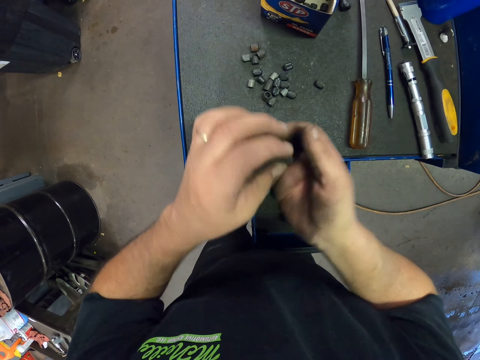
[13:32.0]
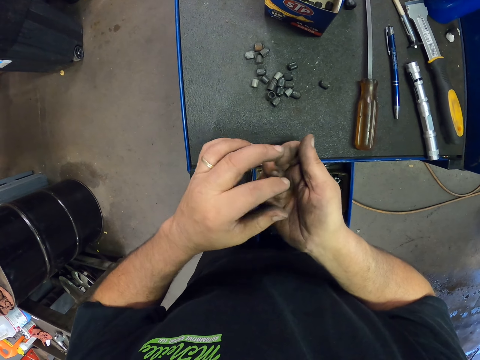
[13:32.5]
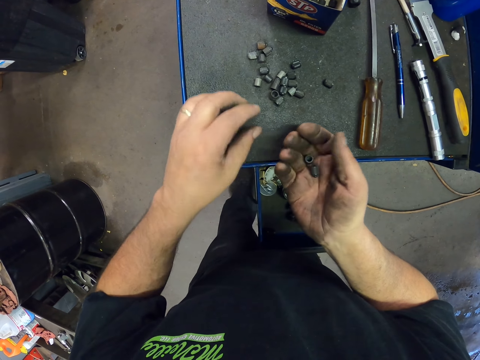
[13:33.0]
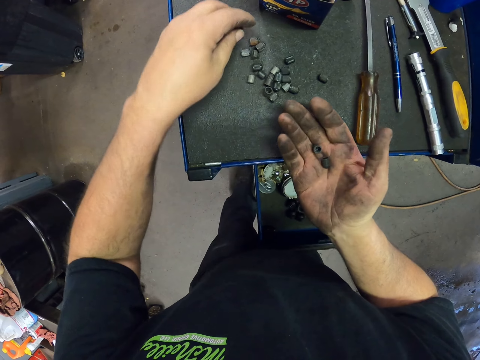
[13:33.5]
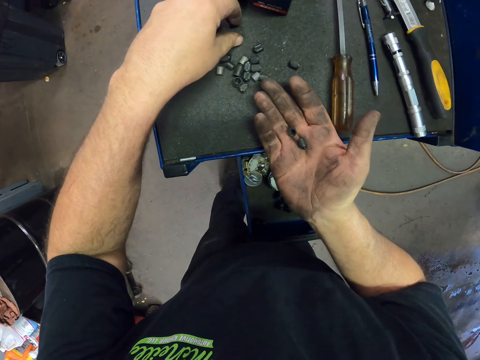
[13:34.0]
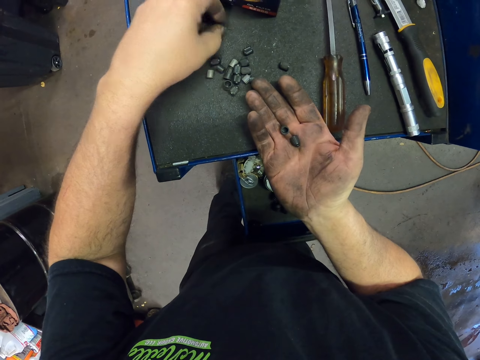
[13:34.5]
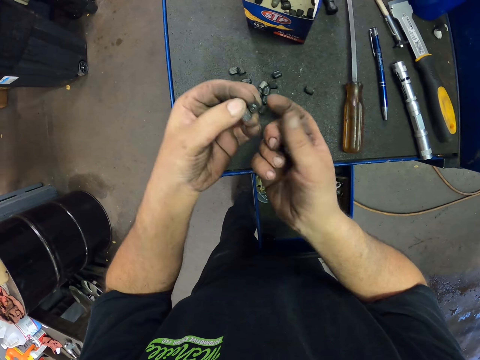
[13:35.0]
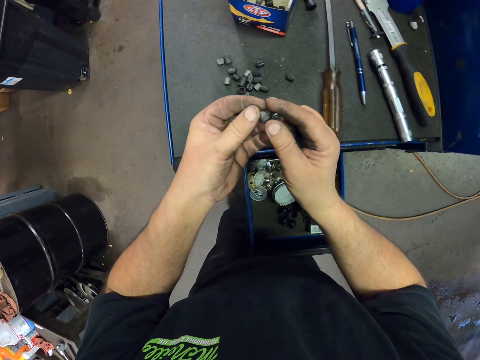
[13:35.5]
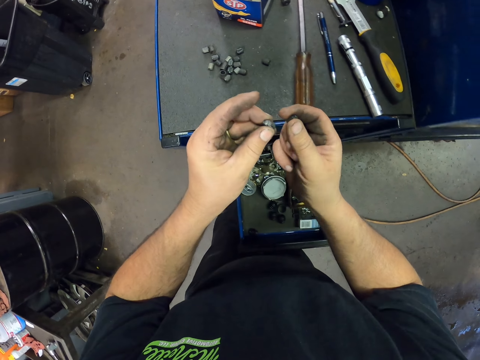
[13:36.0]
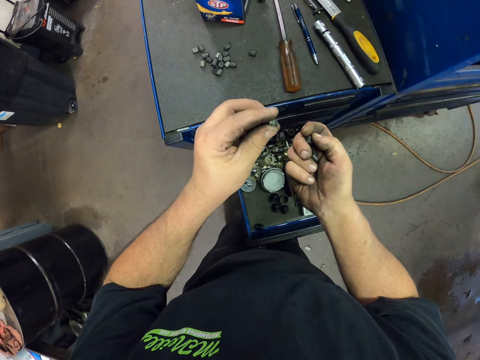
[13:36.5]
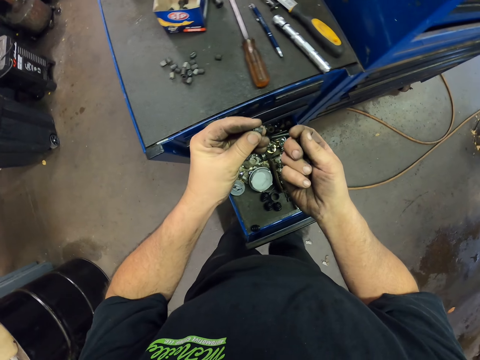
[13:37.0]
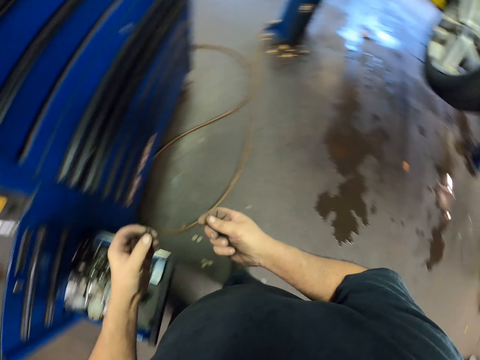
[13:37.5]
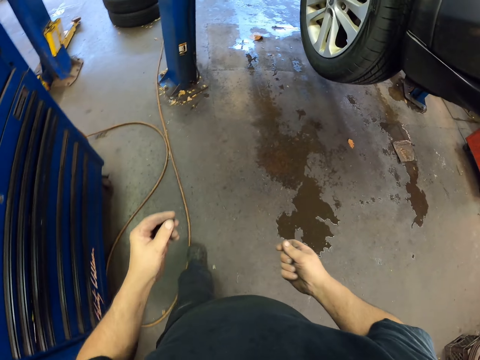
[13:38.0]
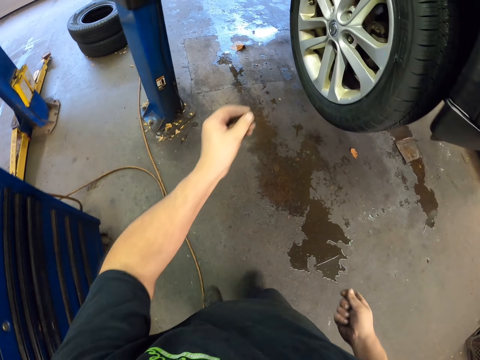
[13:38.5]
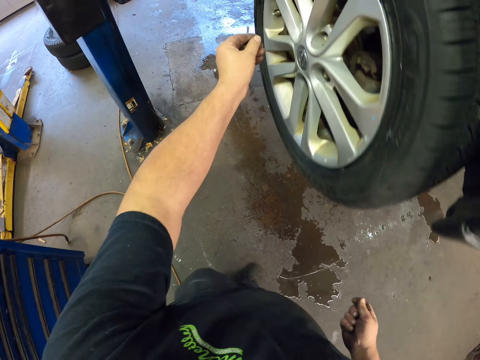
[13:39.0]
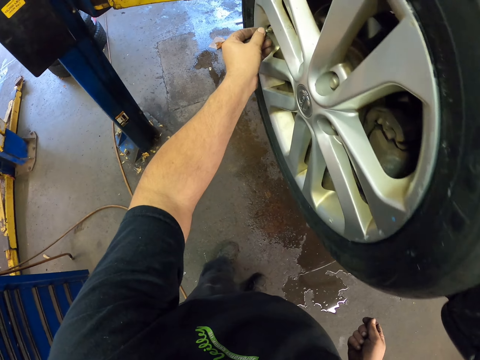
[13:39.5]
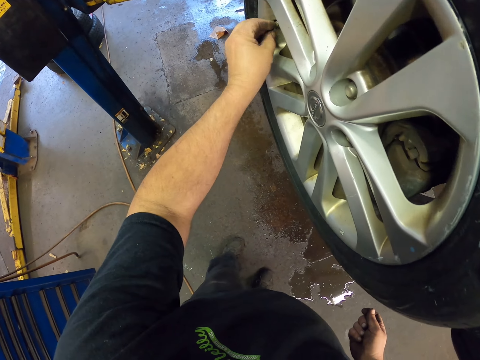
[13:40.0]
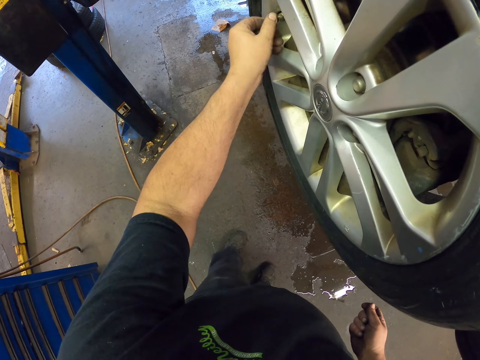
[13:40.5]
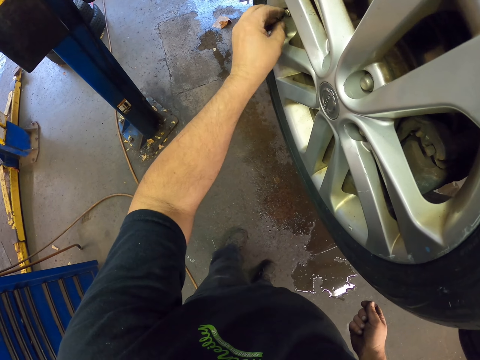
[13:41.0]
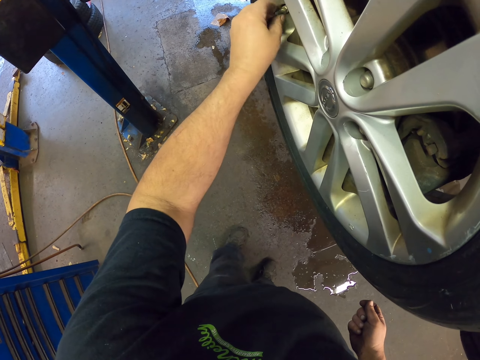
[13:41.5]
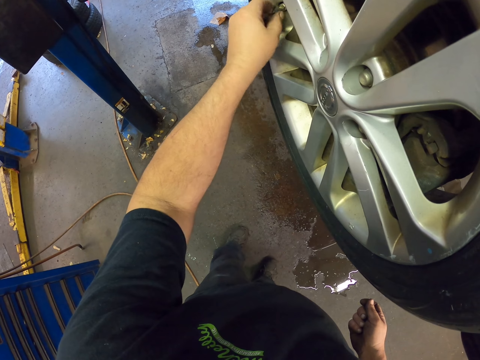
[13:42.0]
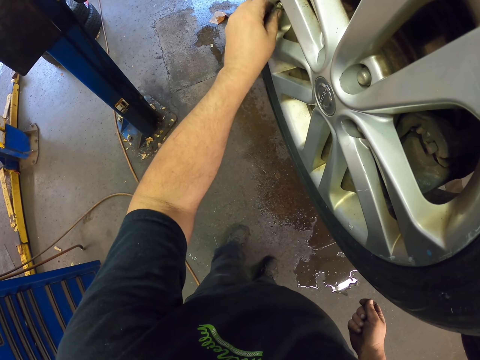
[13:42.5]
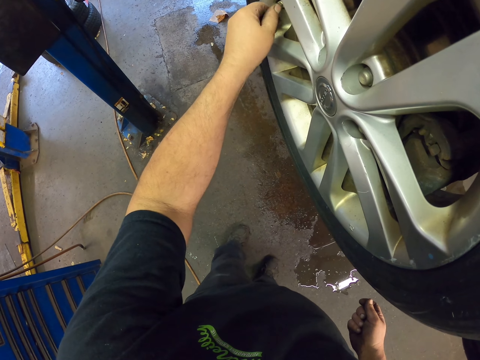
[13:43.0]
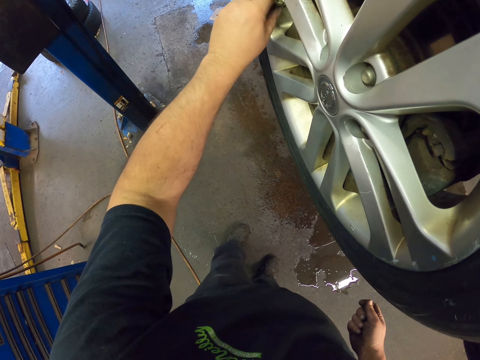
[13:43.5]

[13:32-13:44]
The camera wearer walks towards a tyre. They seal the pressure tube. They place a nut on the metal valve stem.

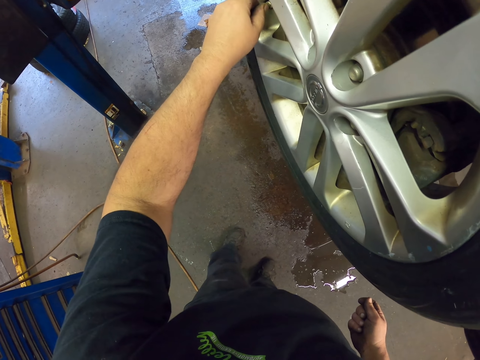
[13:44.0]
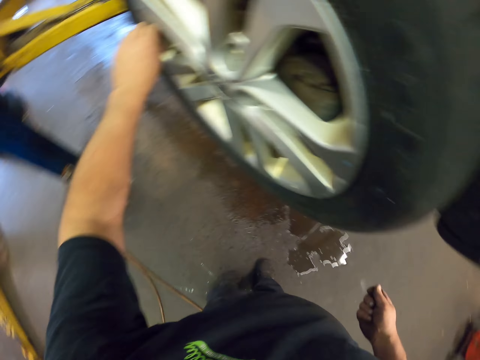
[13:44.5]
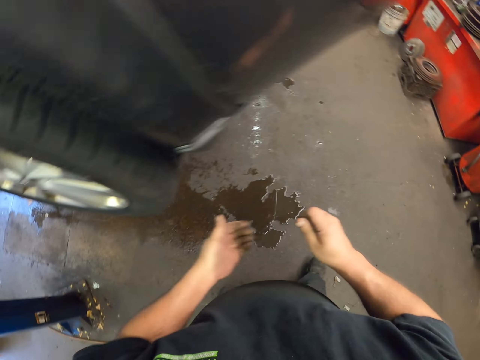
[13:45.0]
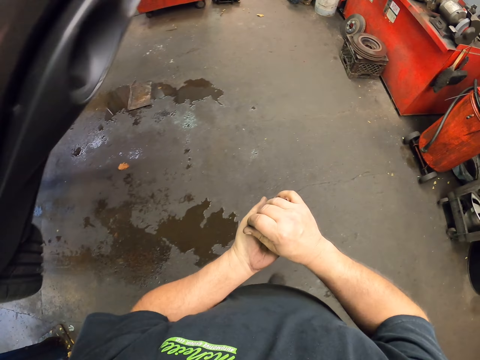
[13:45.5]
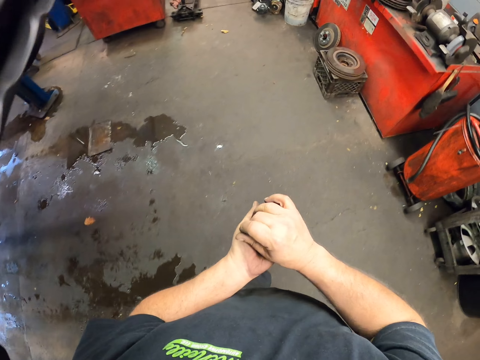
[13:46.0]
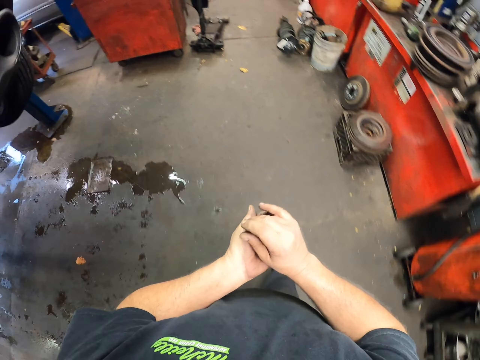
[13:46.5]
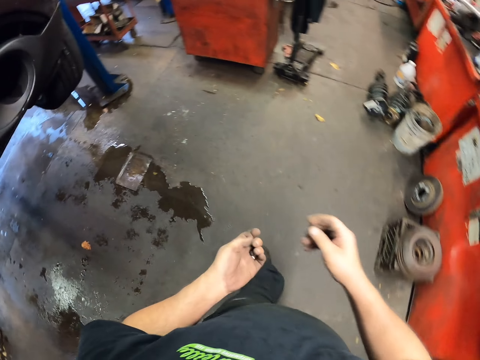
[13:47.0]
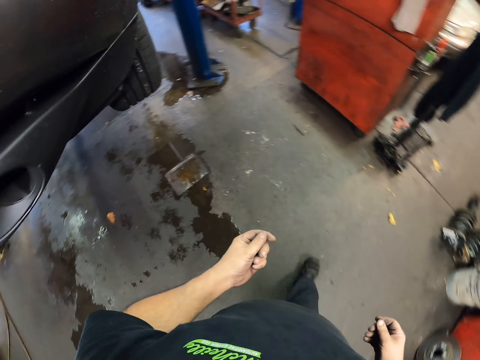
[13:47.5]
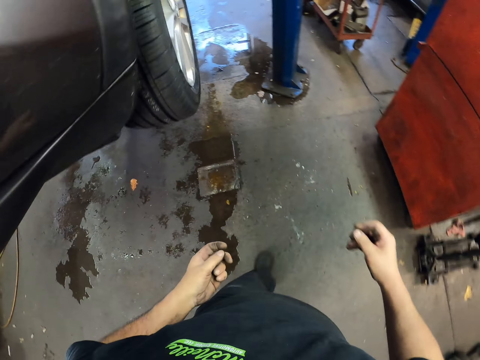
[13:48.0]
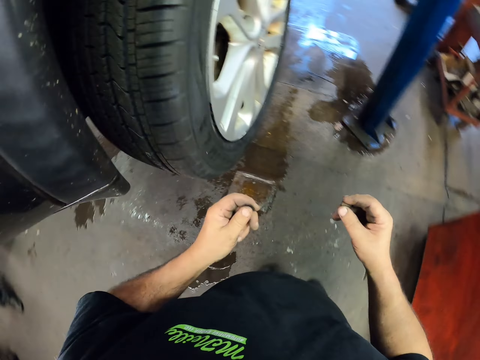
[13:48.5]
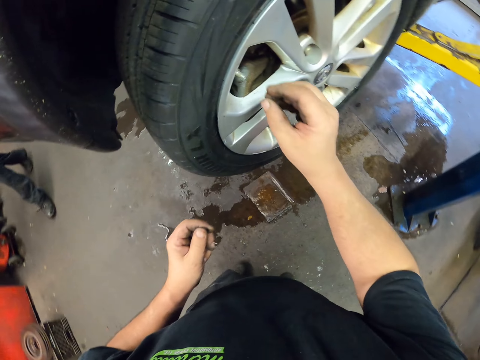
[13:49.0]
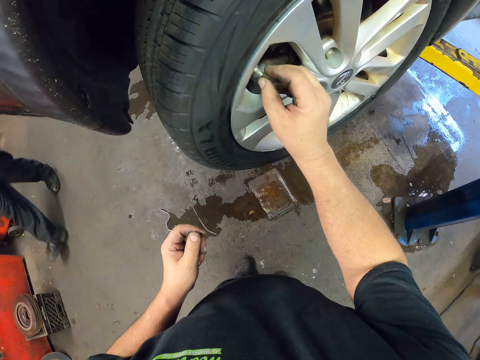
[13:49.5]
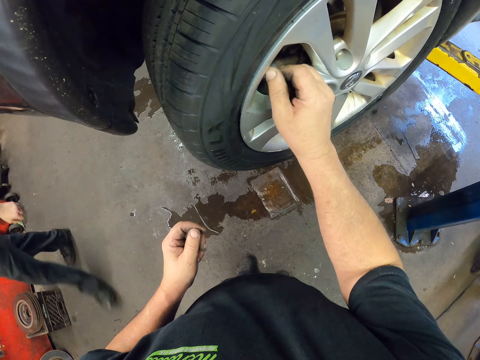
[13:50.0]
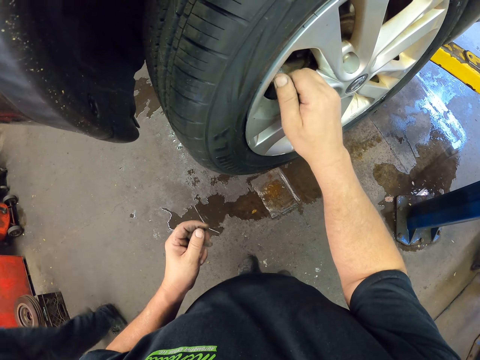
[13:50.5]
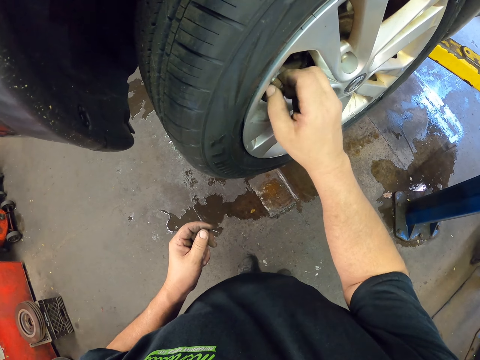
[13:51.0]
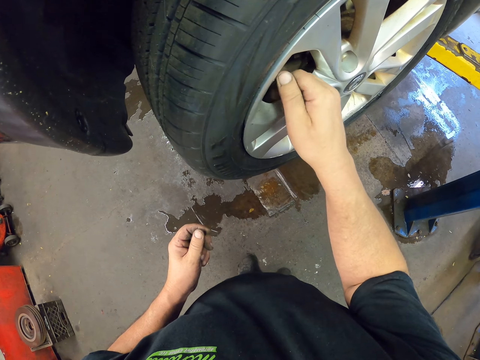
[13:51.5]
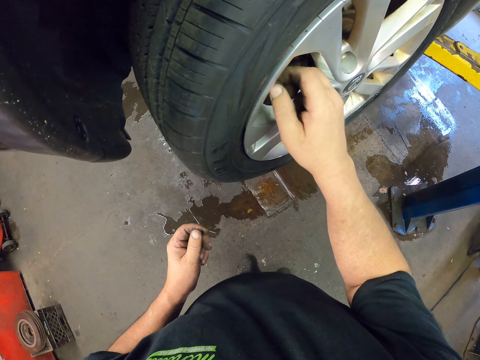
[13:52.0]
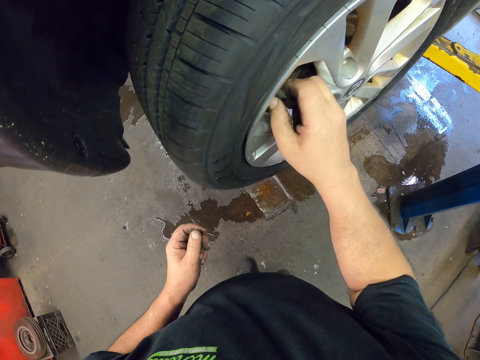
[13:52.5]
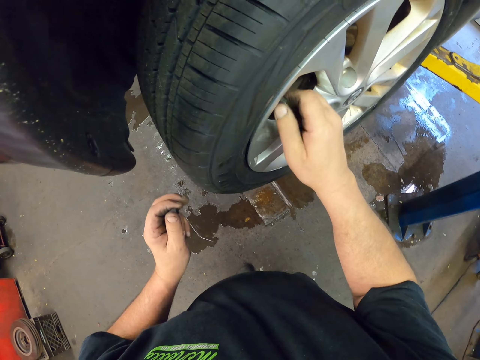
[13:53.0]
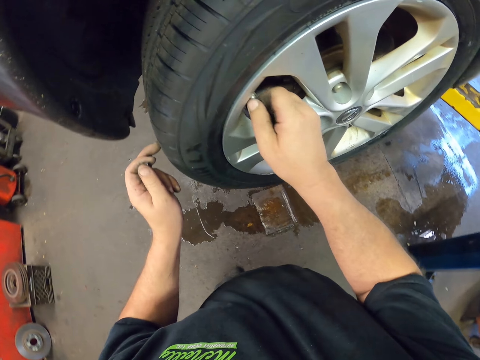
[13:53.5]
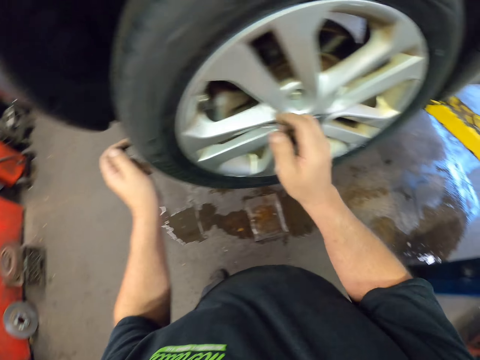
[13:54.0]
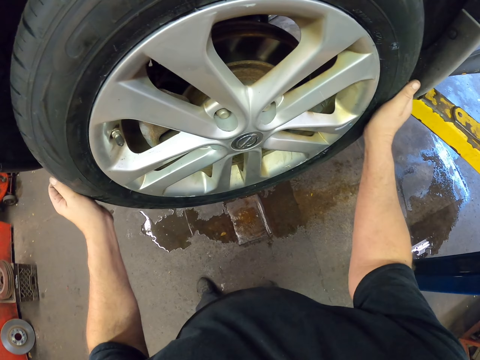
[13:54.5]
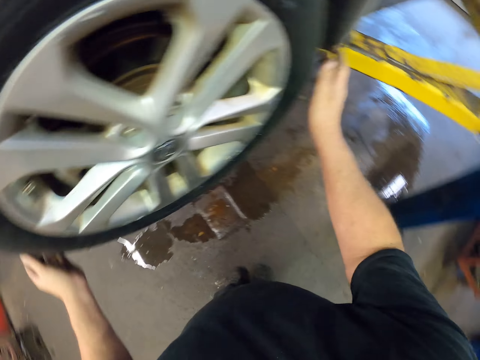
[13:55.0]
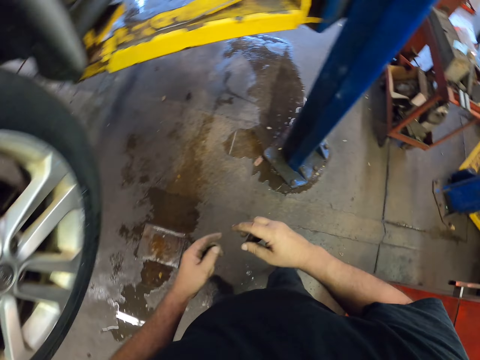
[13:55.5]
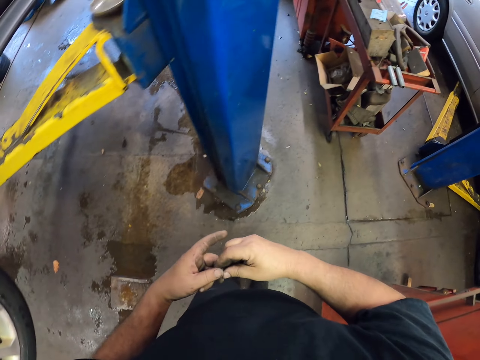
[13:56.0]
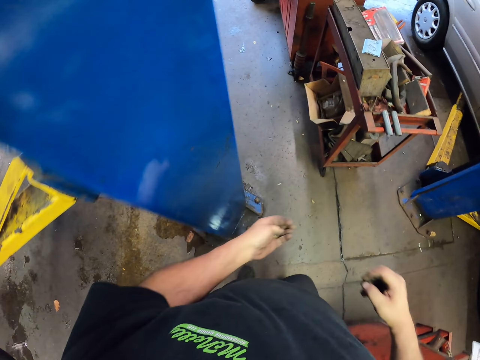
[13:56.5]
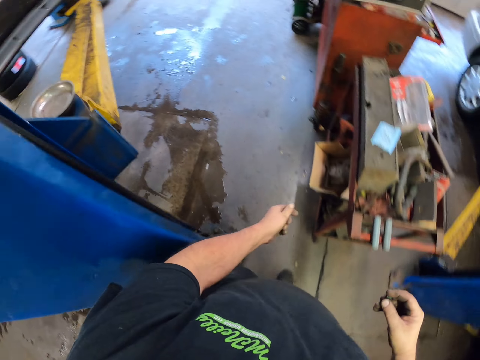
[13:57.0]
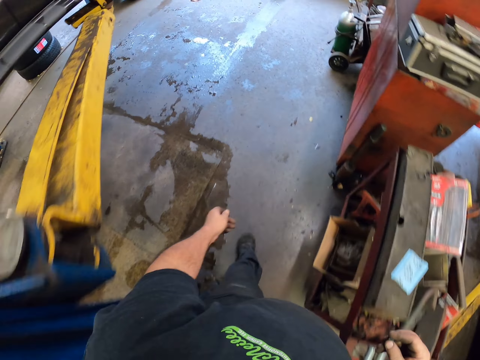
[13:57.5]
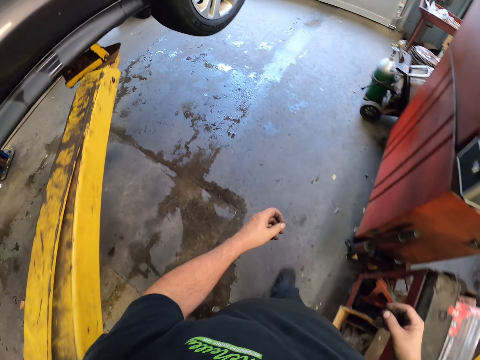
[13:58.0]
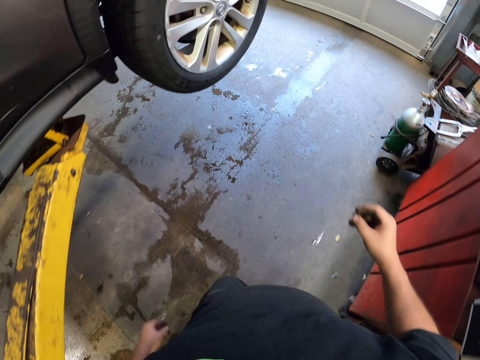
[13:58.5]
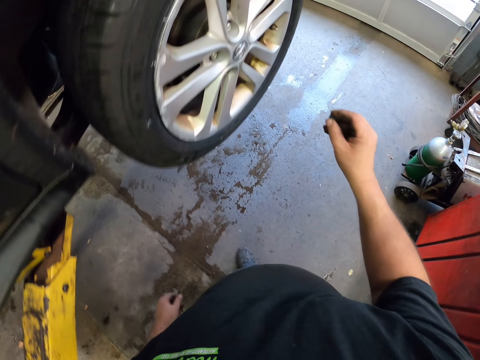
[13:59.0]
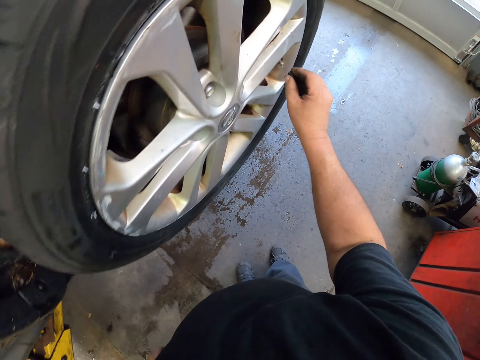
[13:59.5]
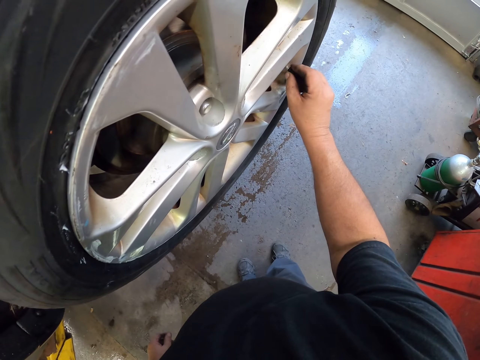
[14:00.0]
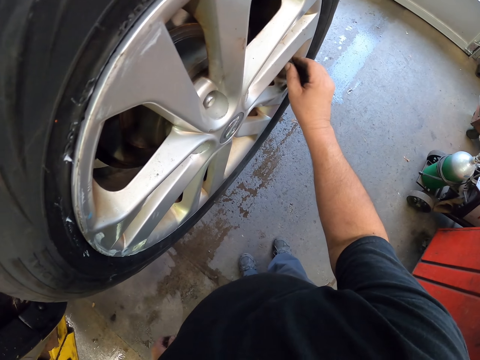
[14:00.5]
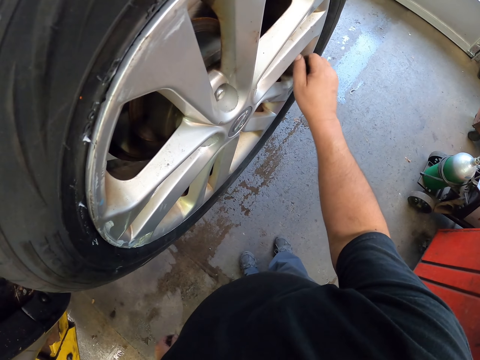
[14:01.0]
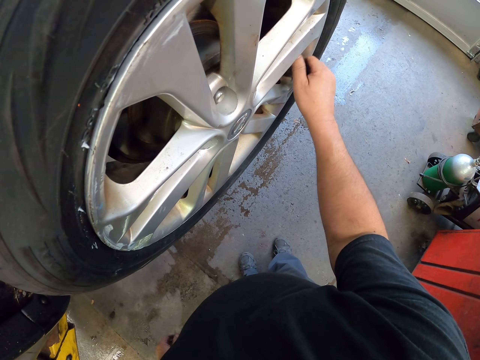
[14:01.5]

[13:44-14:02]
The camera wearer walks around. They place nuts on the other hand. They tie the nuts on the rim. They check the tyre and hold the tyre. They walk around. They tie the nuts on the rim.
